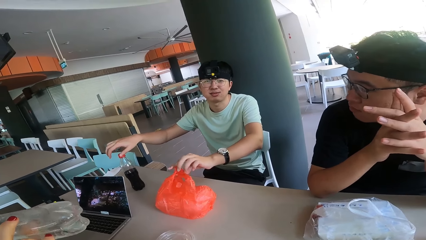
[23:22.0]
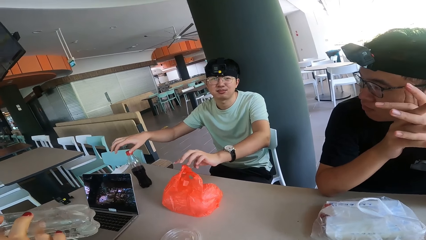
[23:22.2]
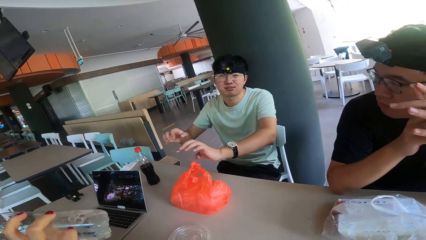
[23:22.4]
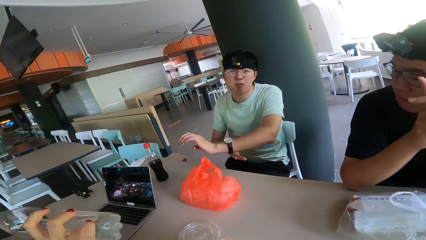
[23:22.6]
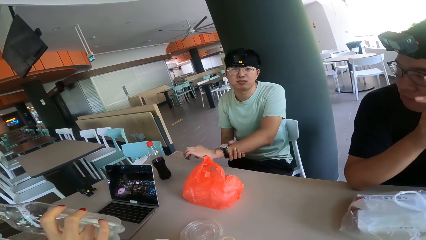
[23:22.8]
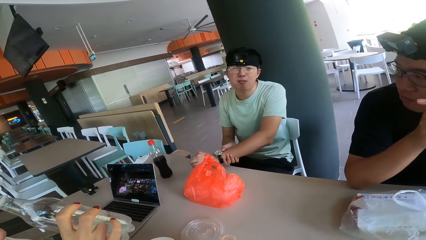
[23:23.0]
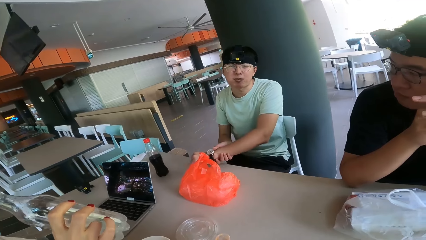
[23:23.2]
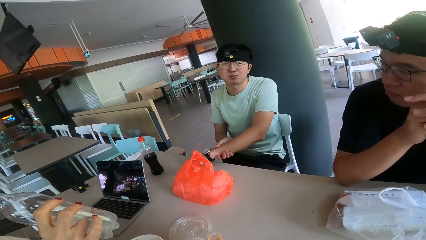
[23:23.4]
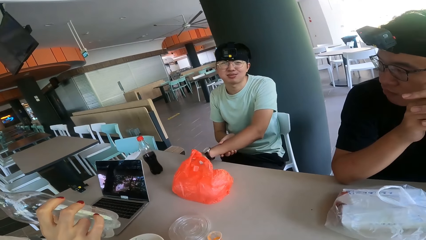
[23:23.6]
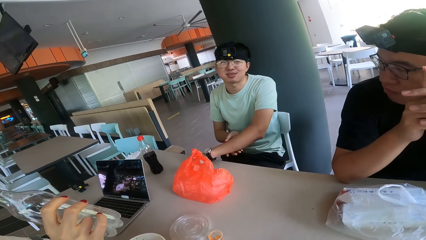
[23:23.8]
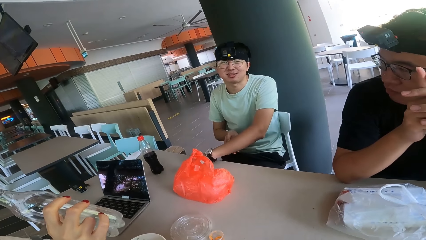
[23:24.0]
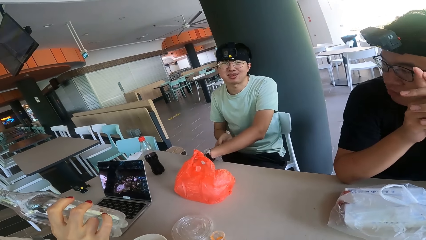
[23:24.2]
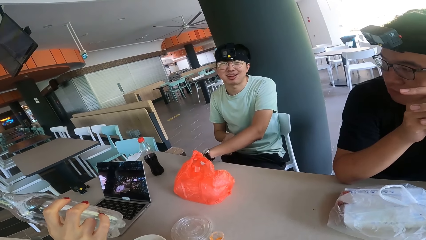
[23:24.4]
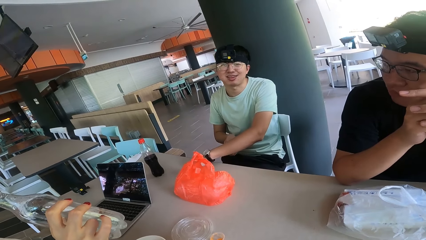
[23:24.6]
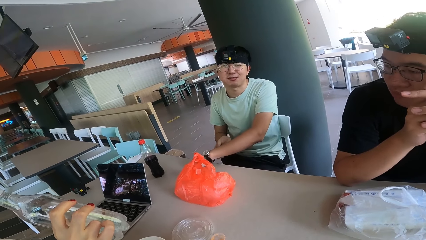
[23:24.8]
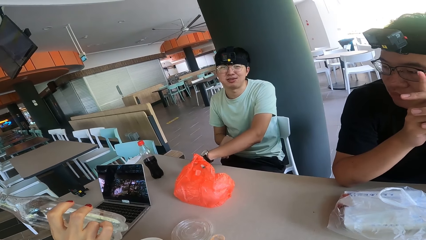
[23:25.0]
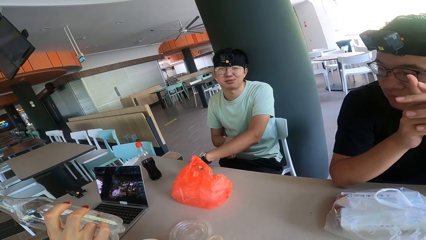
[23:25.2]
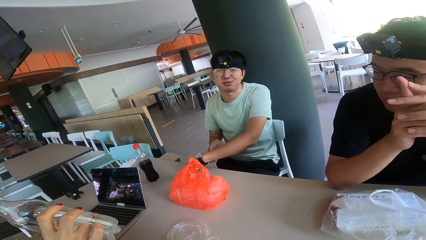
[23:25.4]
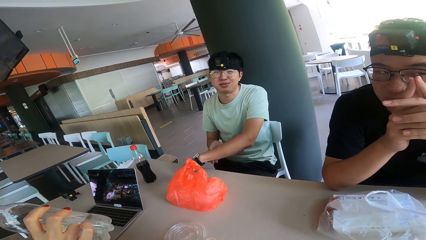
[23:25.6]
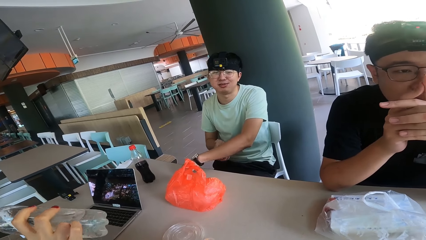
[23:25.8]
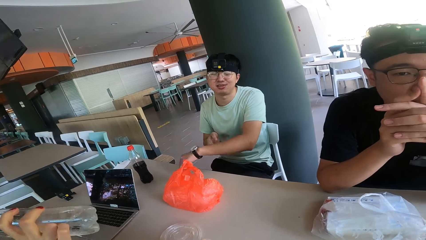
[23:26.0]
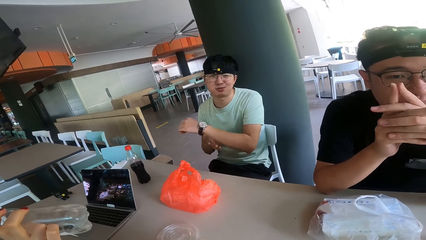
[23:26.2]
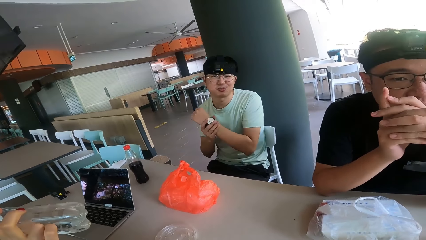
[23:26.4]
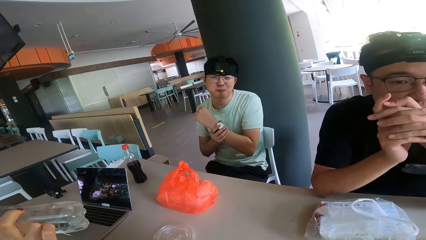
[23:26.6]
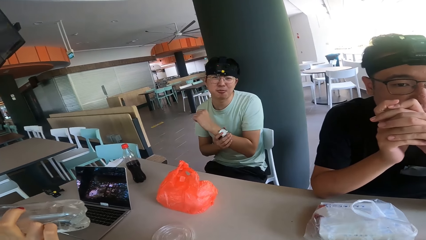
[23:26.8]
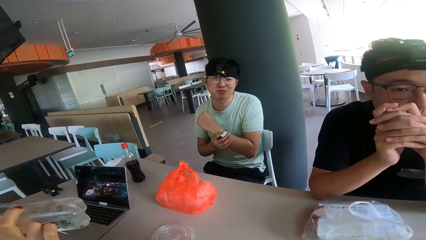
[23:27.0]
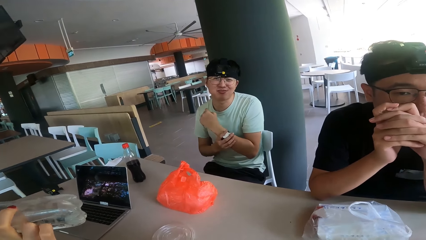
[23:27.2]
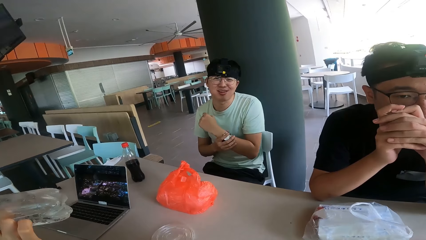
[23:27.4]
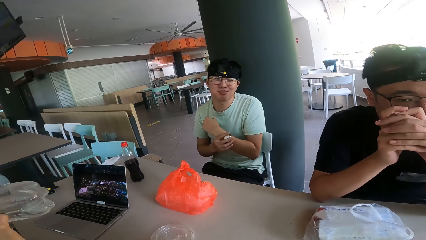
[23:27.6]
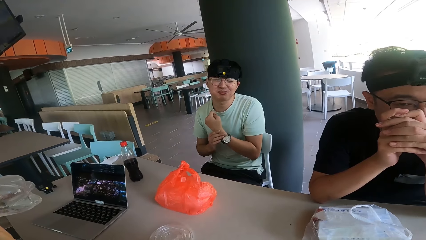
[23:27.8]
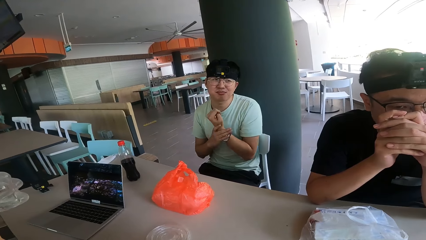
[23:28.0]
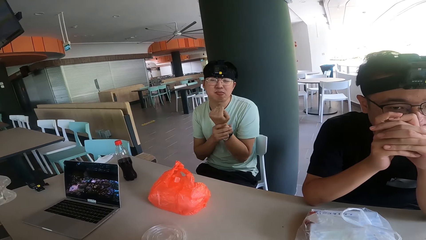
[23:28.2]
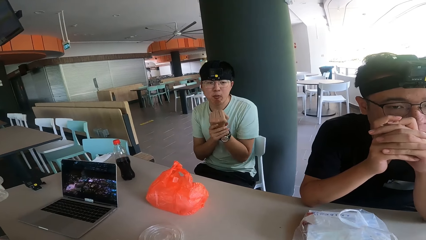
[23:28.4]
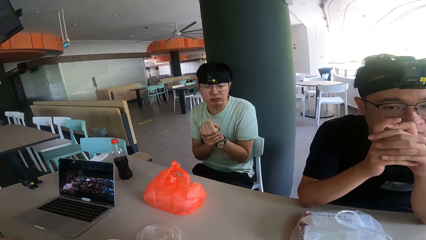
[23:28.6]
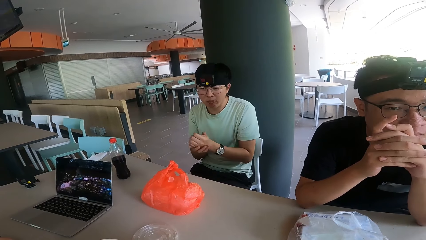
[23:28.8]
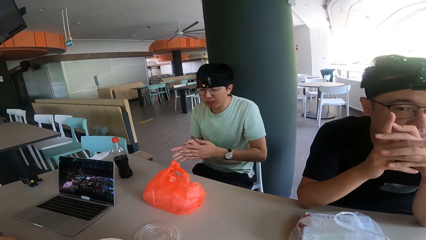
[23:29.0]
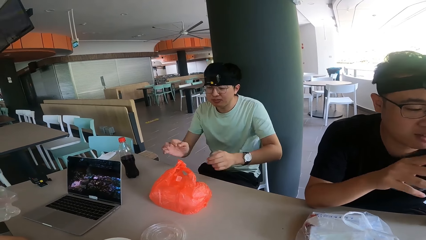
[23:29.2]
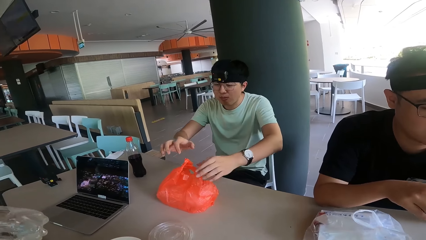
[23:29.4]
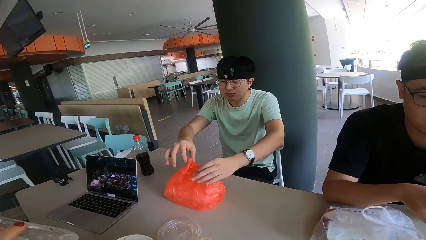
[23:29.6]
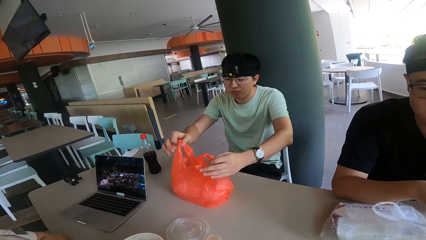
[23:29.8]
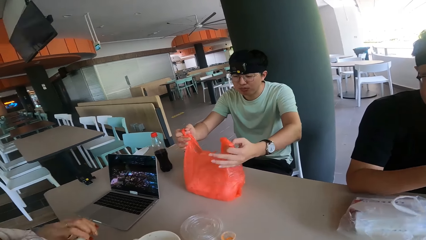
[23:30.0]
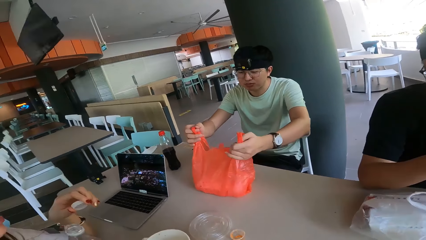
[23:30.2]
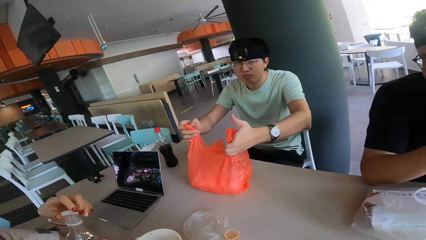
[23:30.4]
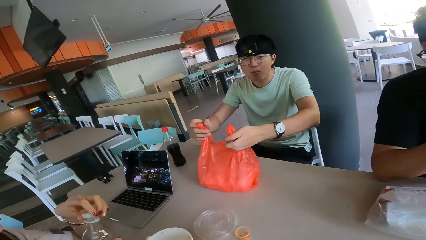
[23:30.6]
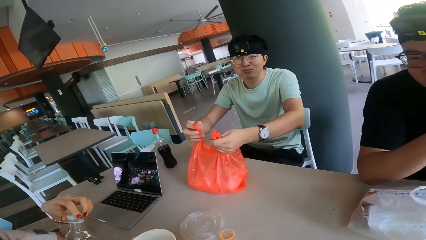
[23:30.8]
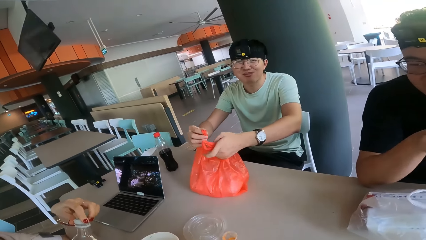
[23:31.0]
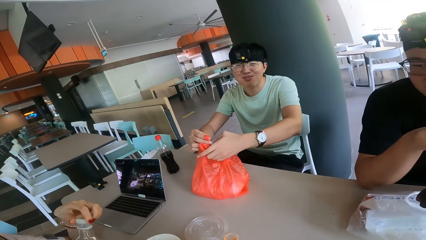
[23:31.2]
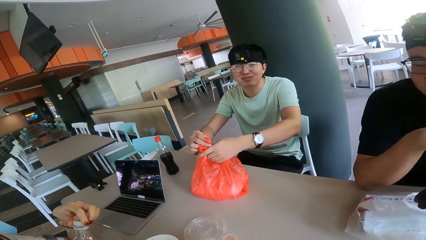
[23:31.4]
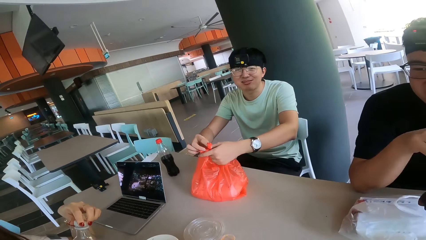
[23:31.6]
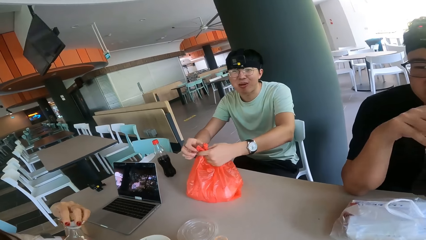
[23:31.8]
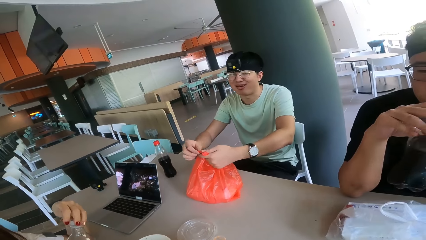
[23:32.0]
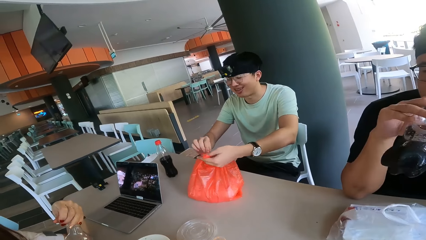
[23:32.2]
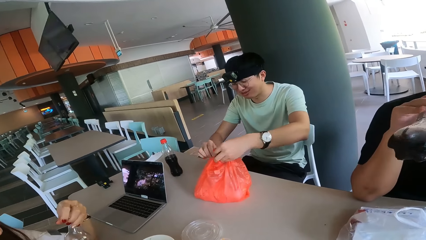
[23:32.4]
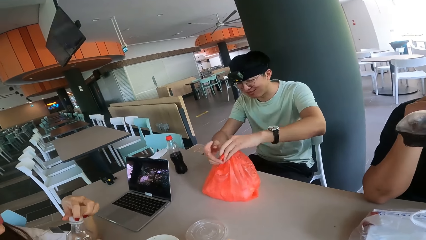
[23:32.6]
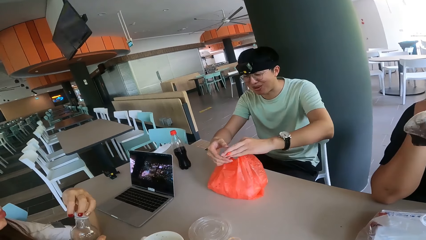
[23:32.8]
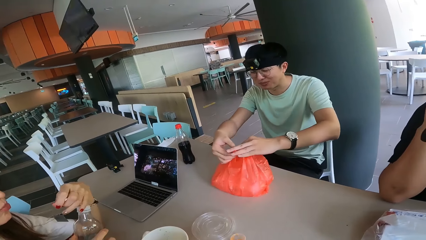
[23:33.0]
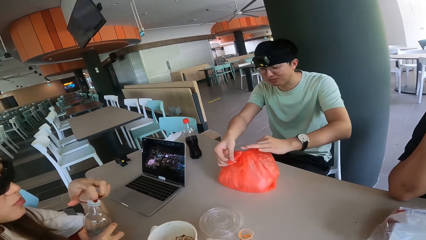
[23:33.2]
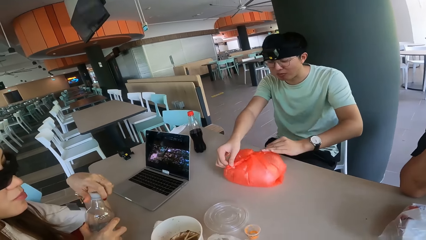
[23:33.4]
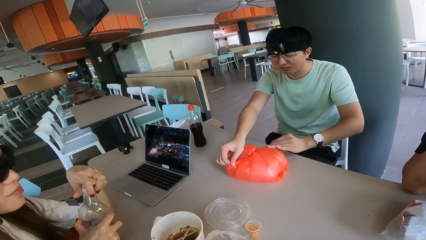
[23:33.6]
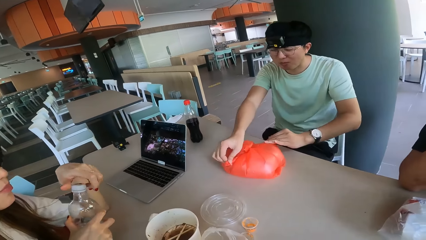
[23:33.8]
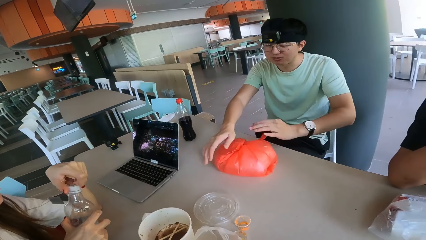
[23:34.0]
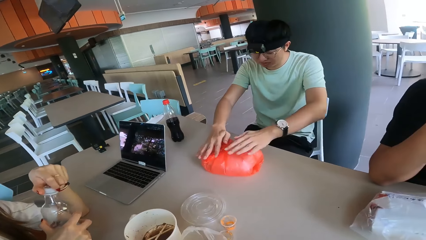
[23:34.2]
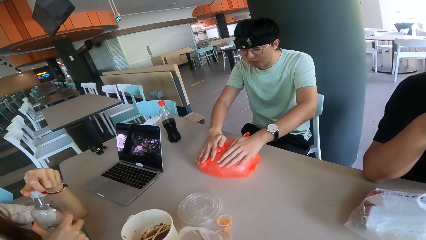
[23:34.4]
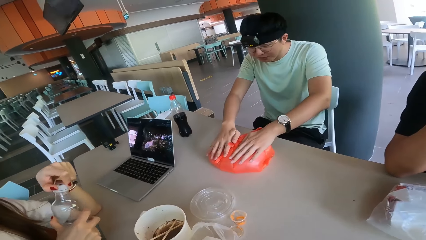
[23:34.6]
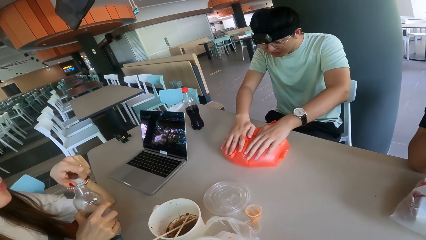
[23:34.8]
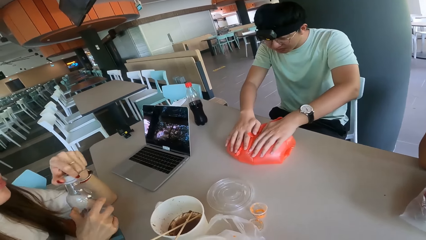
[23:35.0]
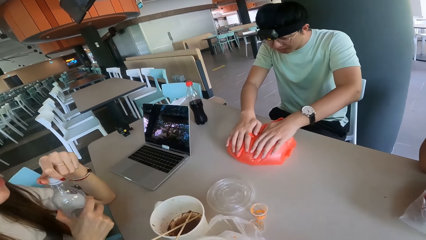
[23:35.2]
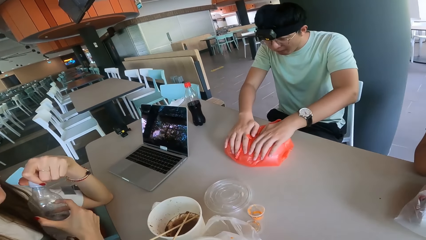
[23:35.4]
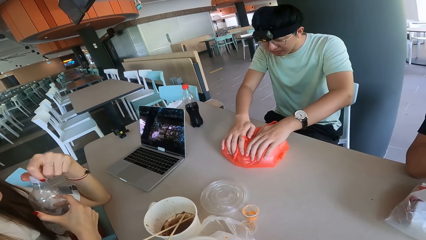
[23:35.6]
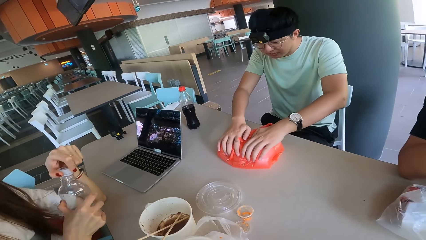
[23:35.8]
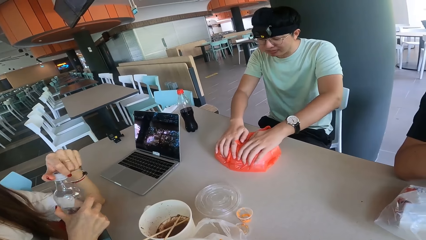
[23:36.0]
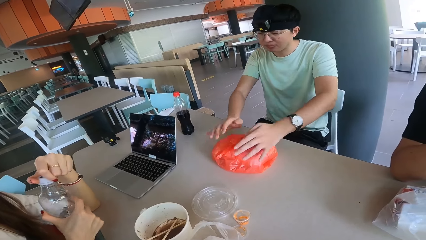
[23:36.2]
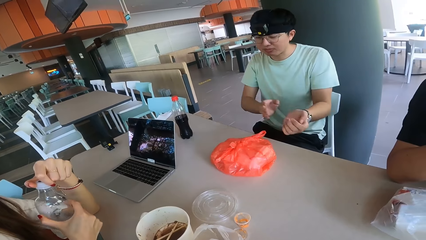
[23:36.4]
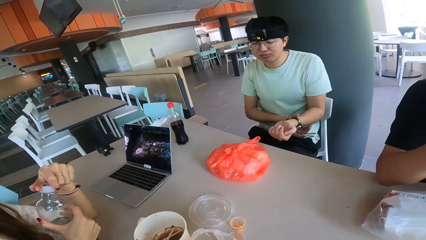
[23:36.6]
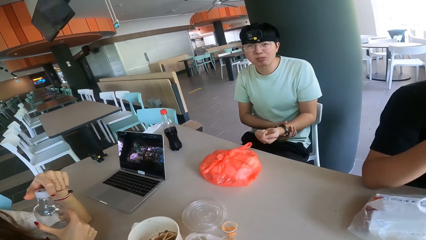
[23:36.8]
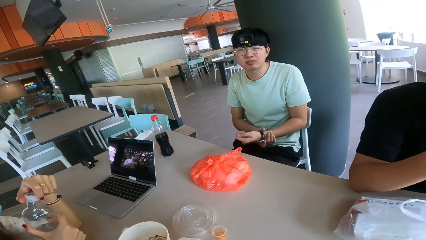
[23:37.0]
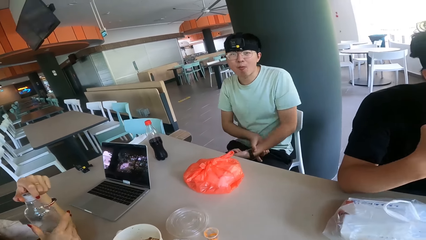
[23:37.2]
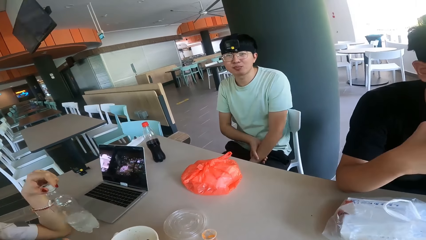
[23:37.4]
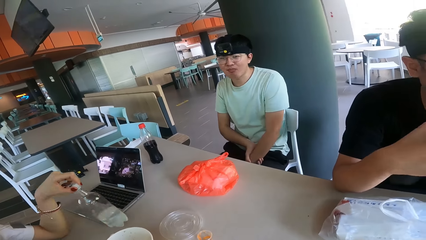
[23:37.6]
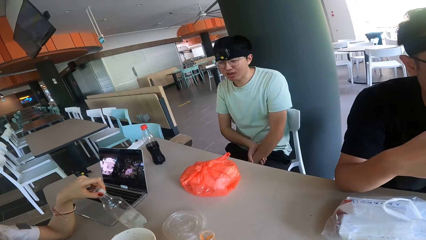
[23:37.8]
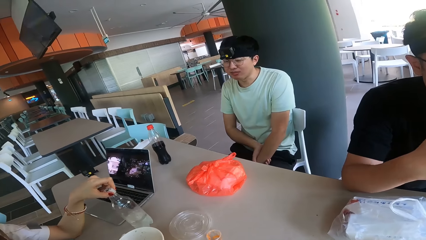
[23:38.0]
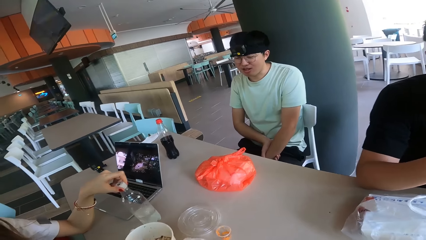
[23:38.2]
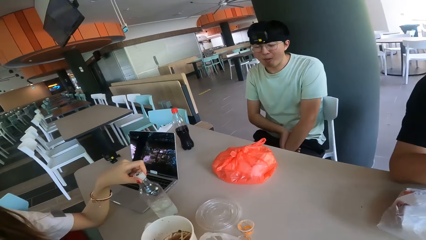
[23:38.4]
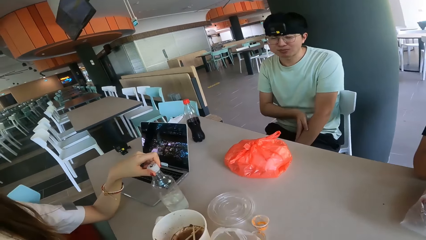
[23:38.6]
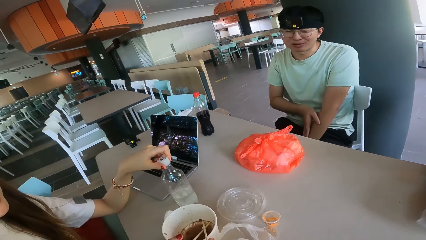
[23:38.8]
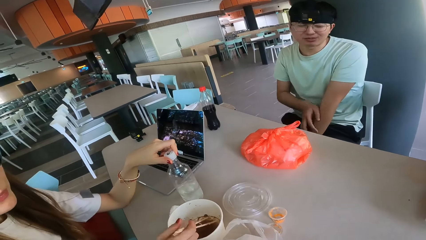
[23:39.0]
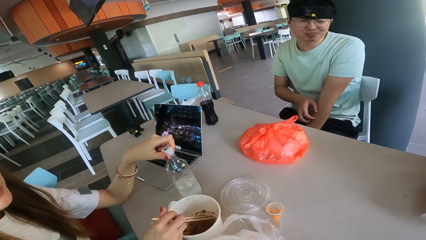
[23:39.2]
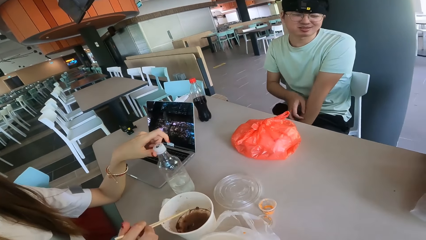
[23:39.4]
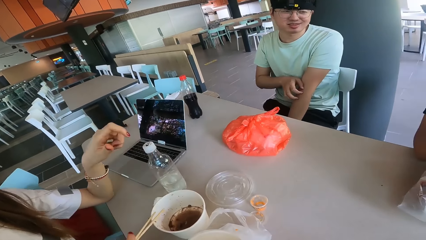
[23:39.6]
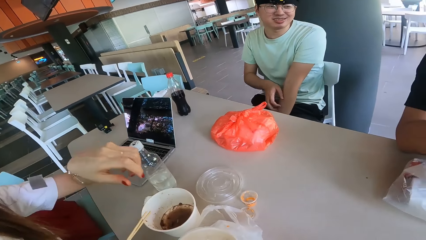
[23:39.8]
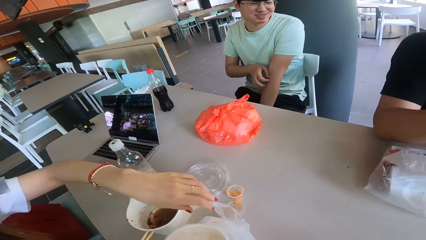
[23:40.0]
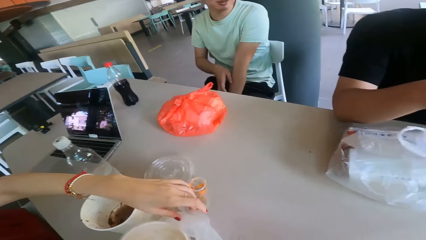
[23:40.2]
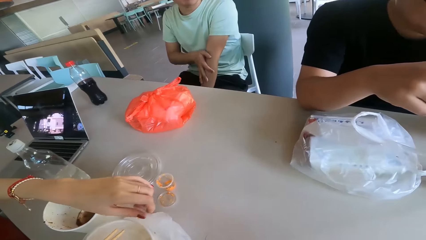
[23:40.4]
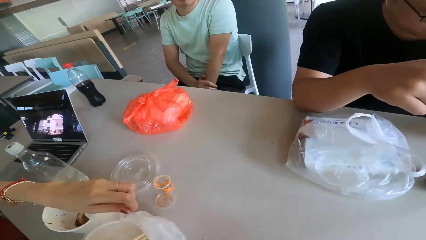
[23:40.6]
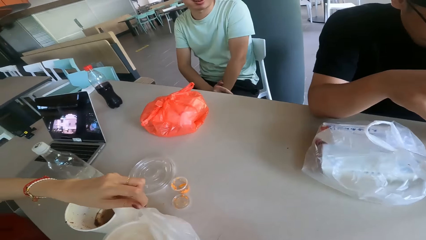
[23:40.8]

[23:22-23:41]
A man holds the watch. The man ties the plastic bag on the table and holds the polythene paper bag. A lady holds the water bottle. The lady puts the bottle of water on the table.
